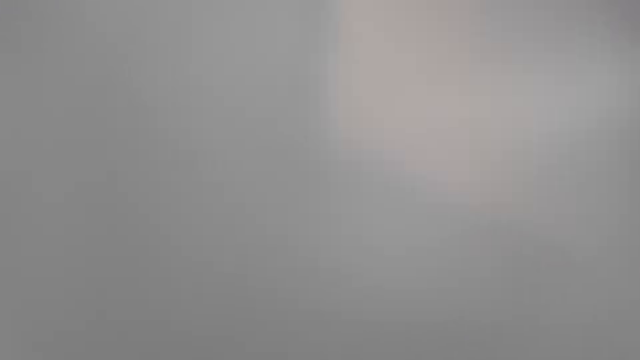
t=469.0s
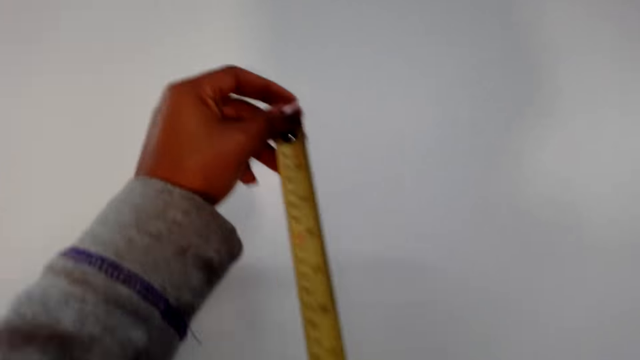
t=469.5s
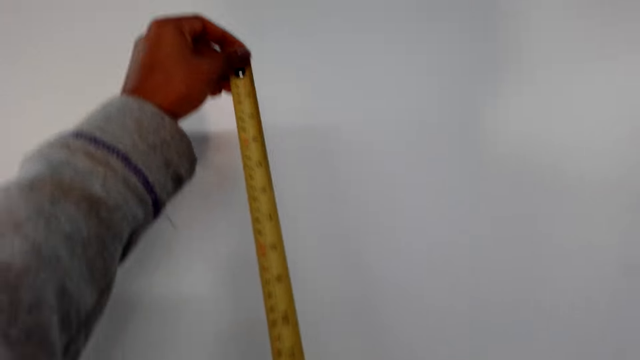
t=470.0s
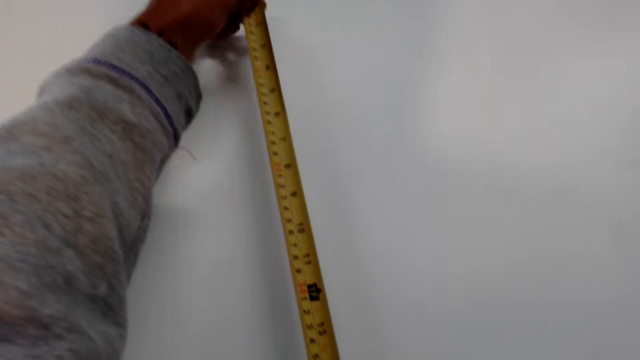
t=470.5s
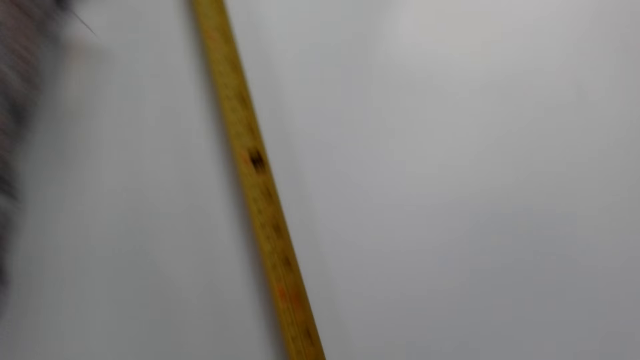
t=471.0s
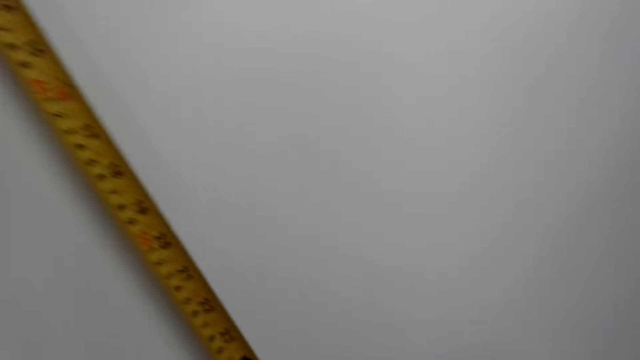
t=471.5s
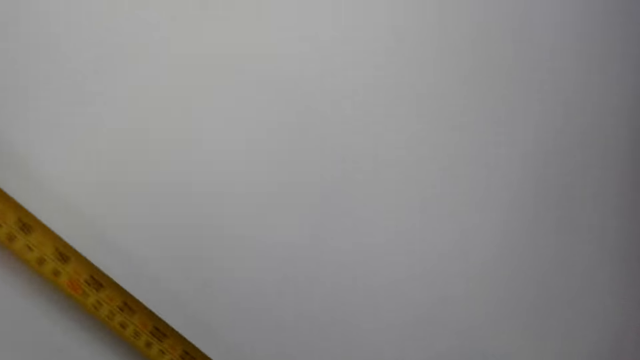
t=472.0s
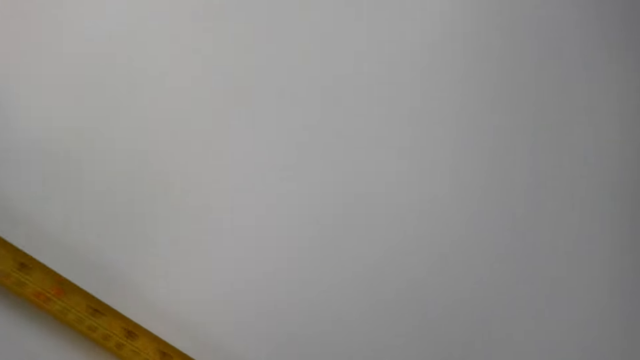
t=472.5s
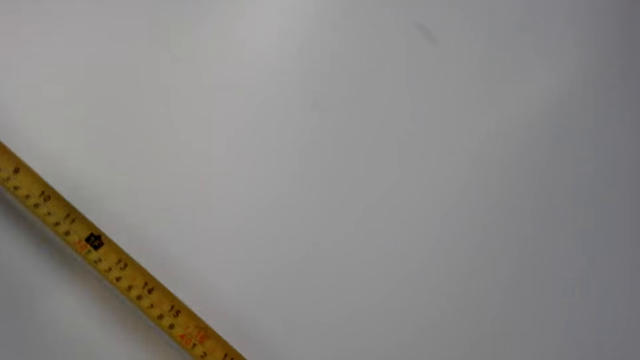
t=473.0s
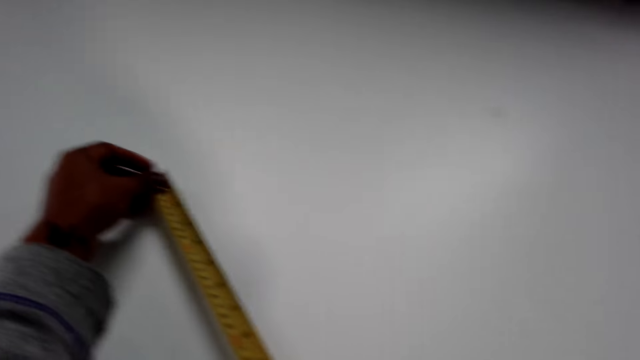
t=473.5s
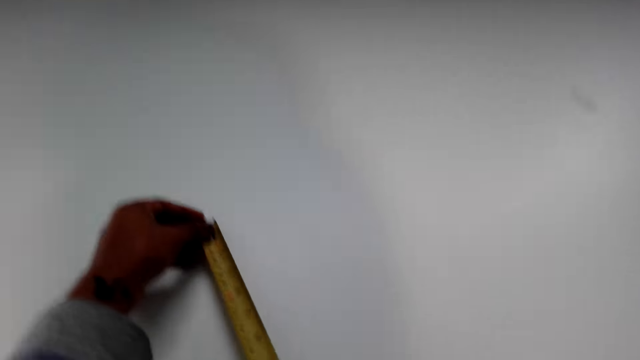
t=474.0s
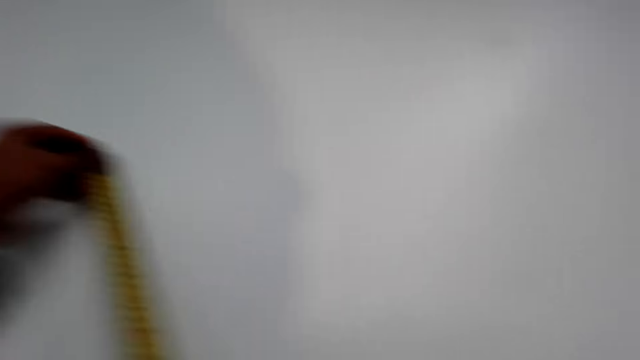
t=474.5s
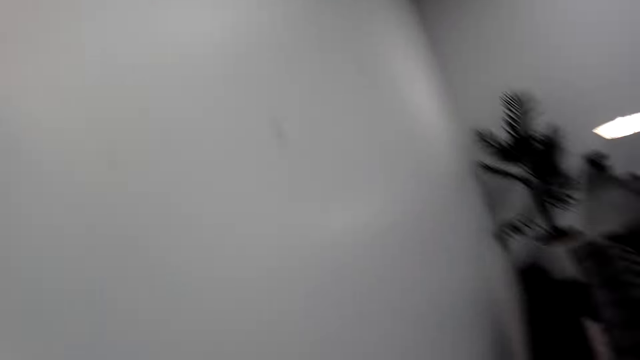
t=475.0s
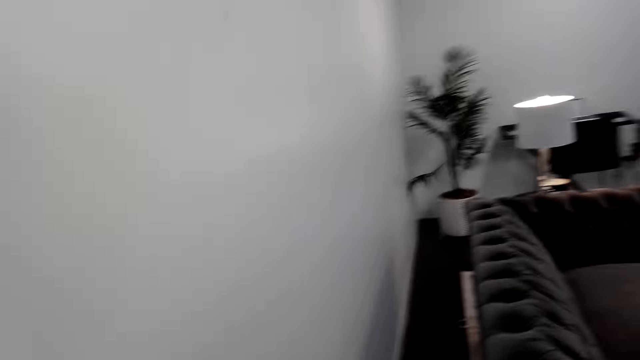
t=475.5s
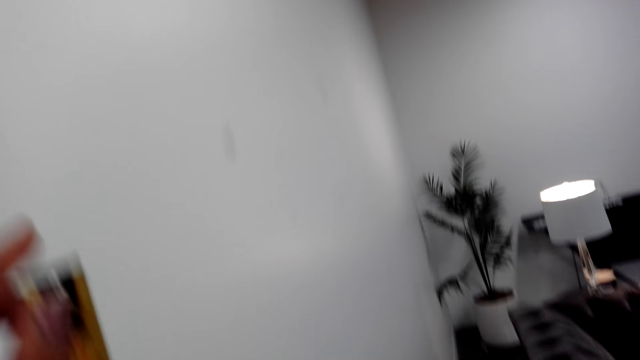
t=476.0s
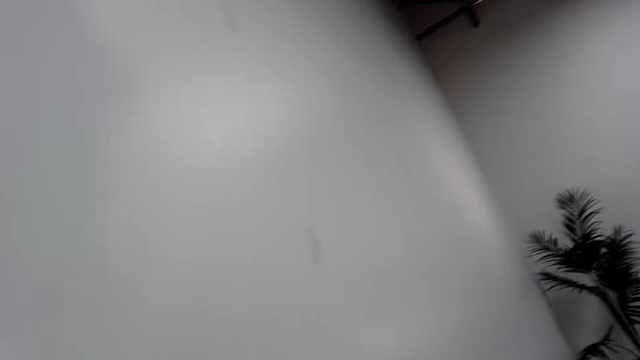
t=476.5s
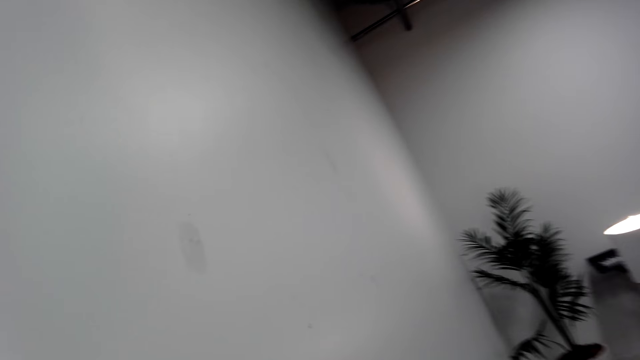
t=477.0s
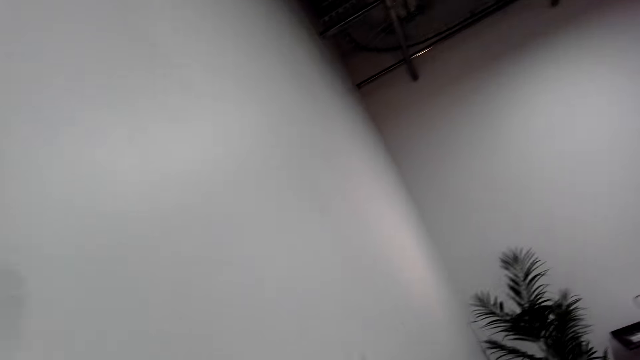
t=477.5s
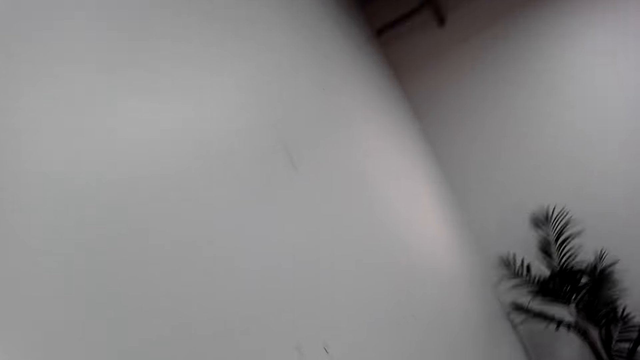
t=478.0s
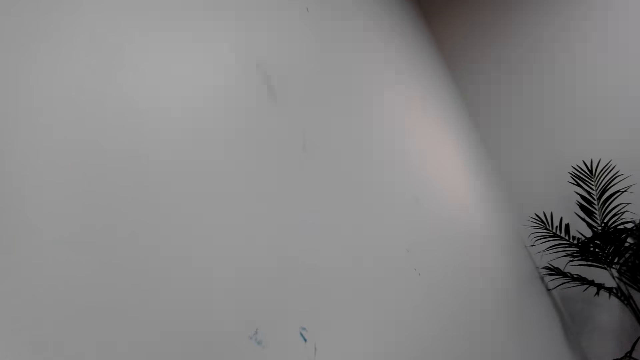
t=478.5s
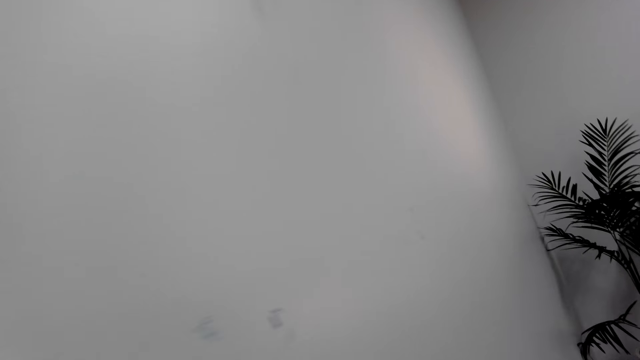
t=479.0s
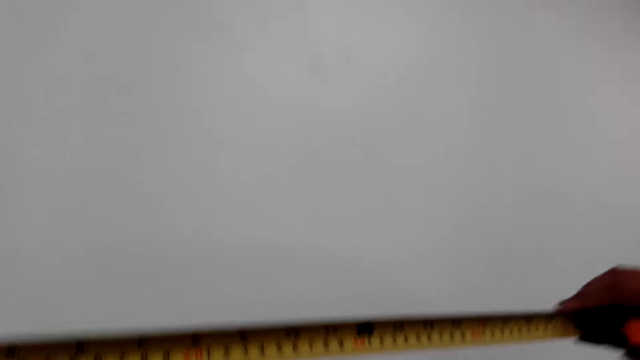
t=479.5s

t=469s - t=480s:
The camera wearer measures the wall with the tape measure. They look around the room. They walk in the room.

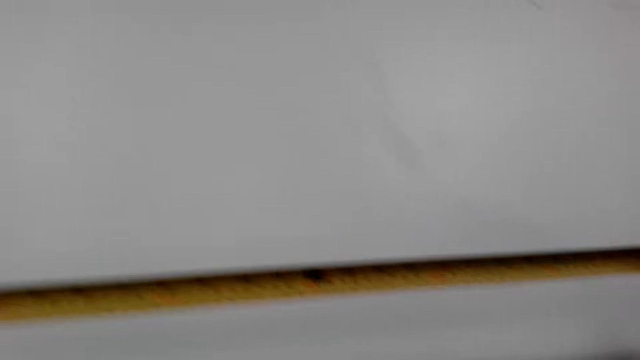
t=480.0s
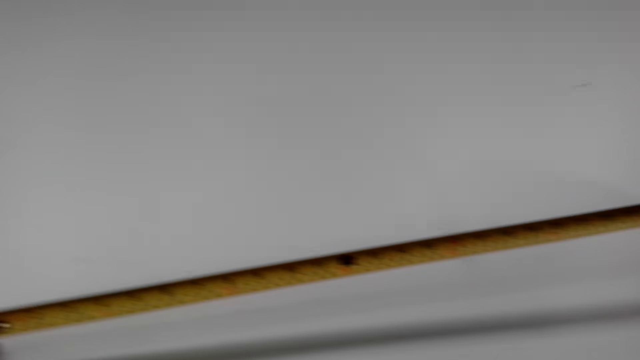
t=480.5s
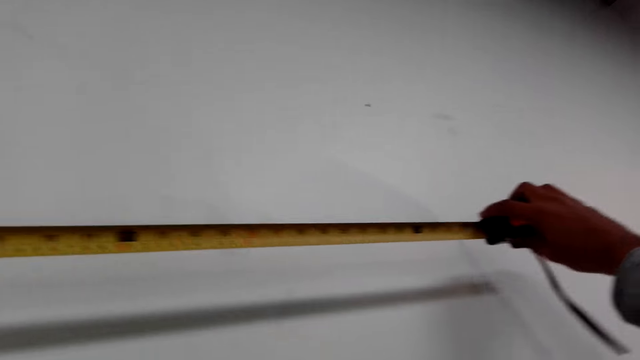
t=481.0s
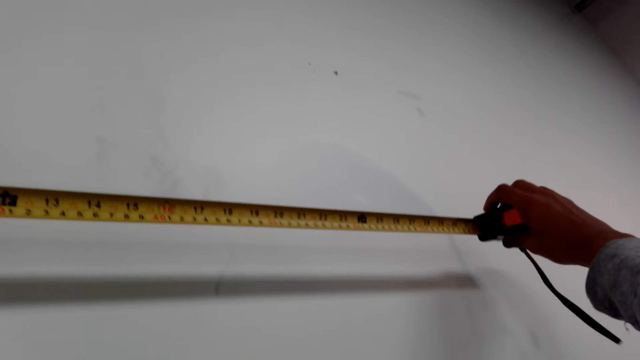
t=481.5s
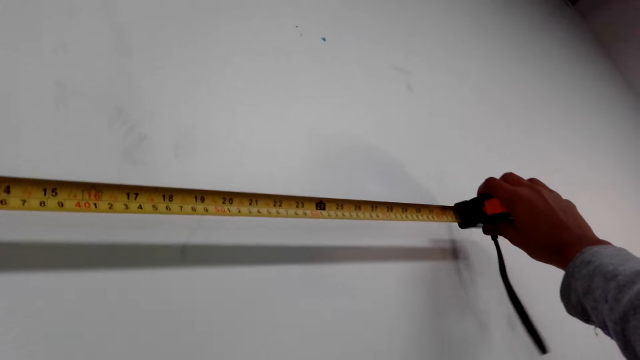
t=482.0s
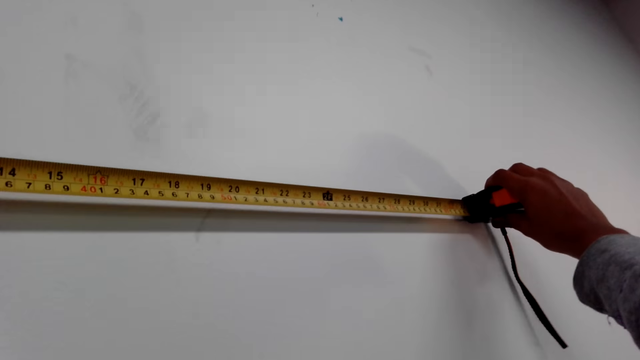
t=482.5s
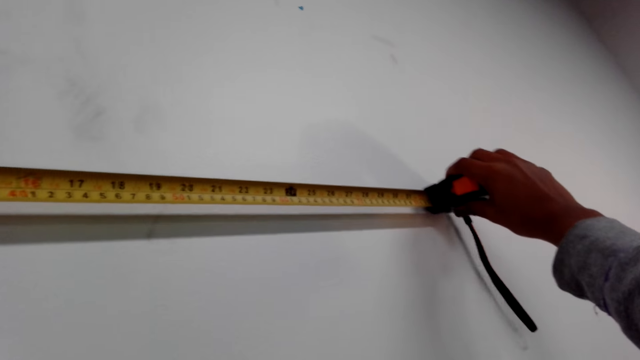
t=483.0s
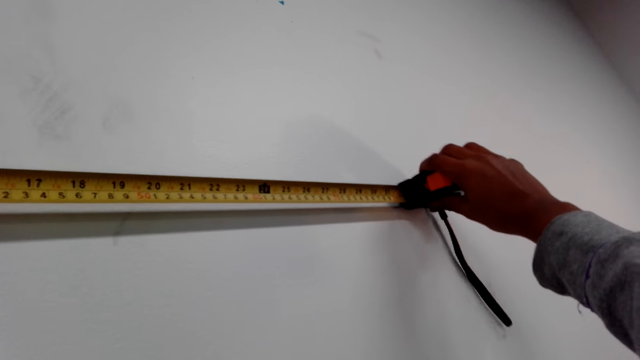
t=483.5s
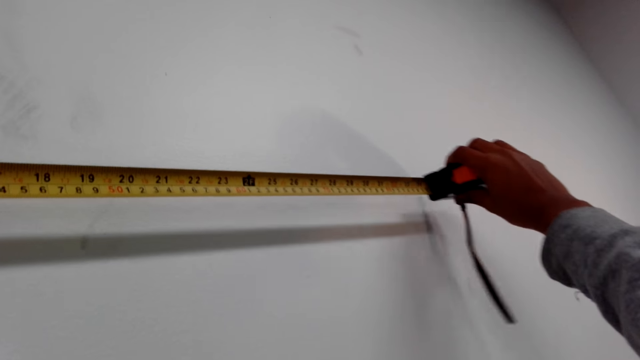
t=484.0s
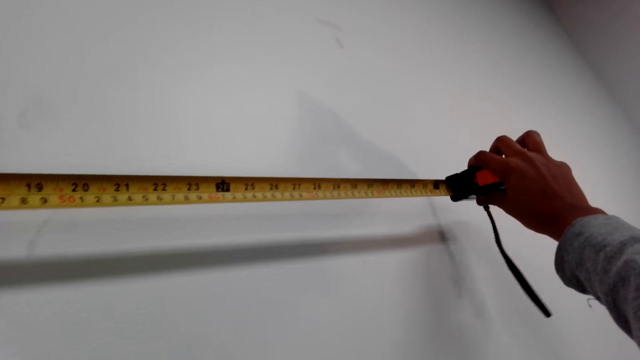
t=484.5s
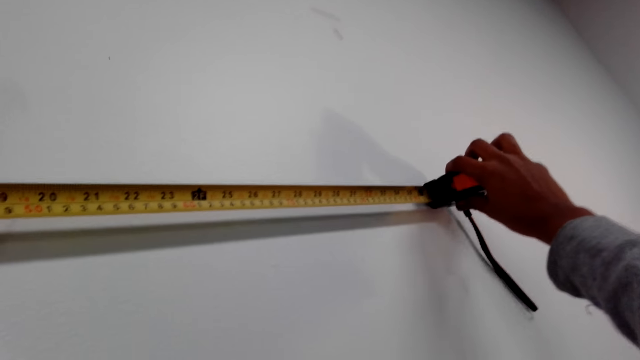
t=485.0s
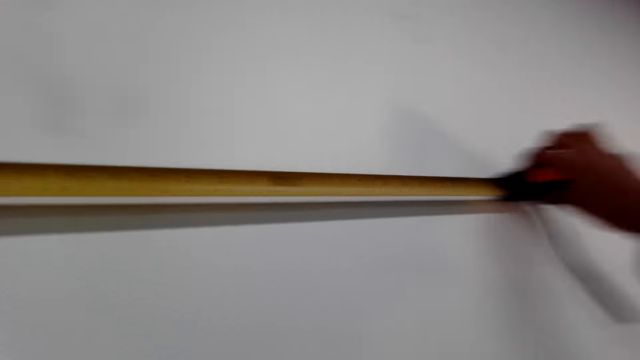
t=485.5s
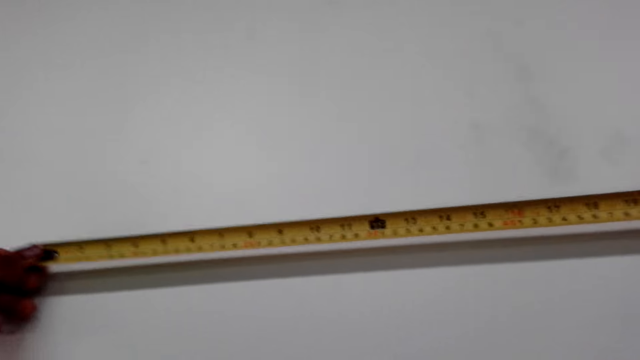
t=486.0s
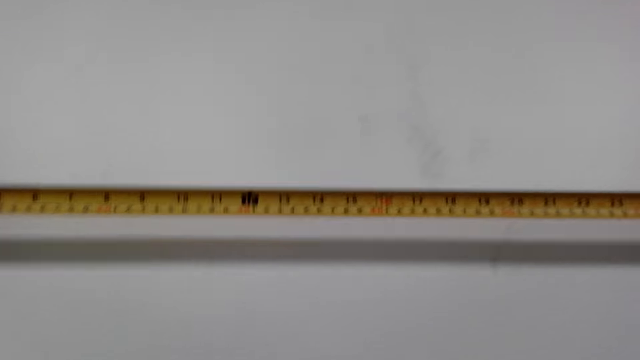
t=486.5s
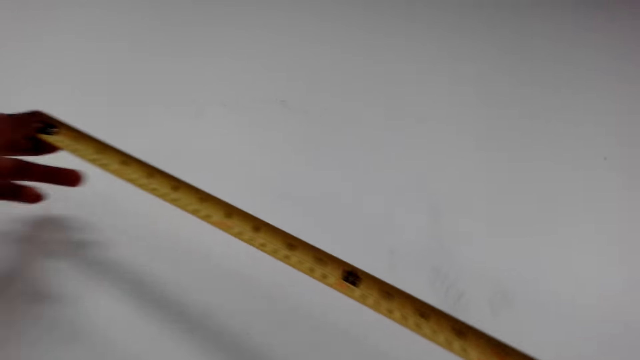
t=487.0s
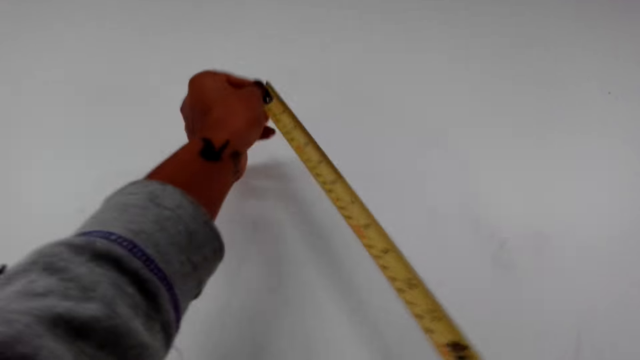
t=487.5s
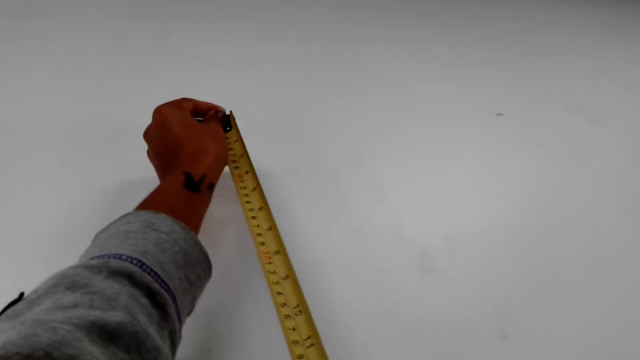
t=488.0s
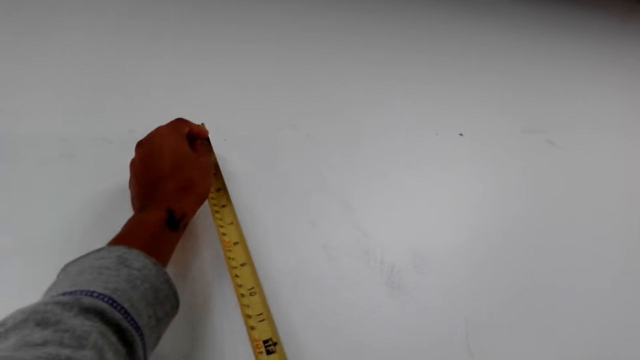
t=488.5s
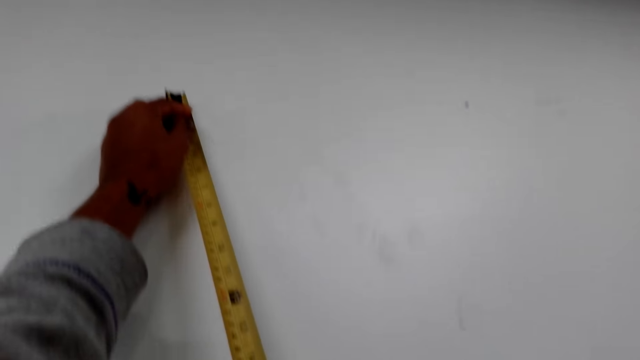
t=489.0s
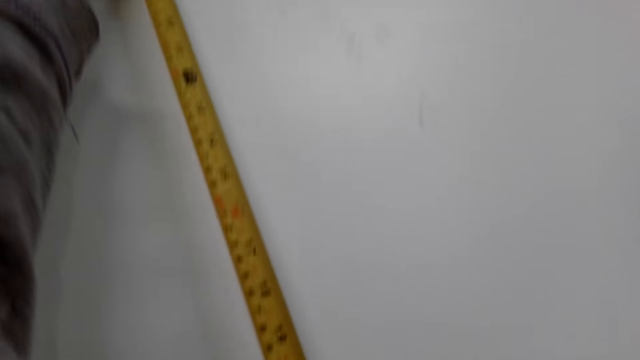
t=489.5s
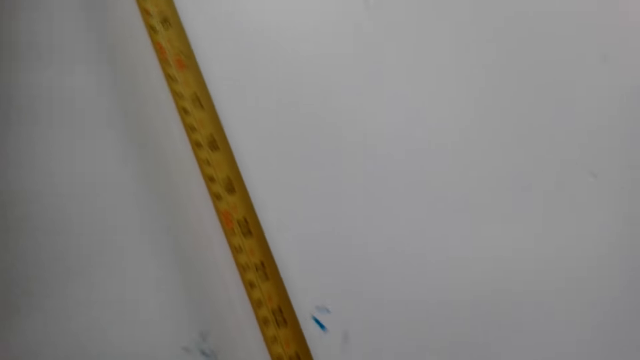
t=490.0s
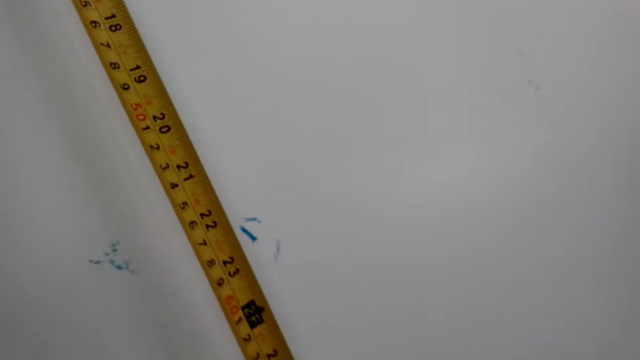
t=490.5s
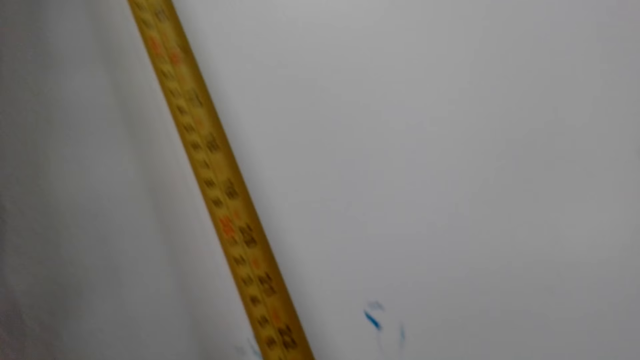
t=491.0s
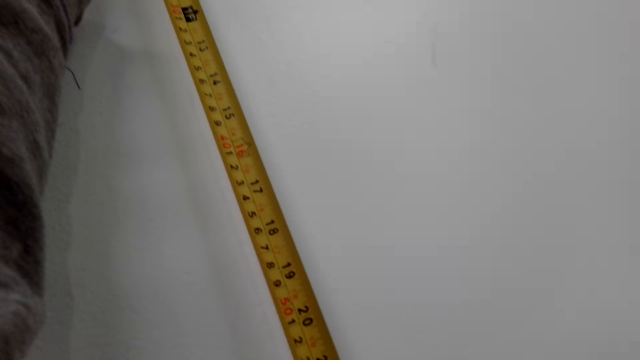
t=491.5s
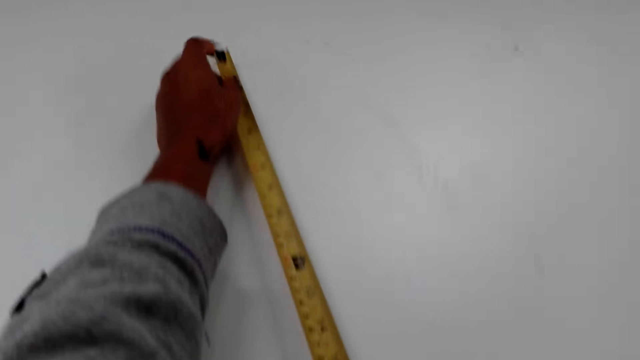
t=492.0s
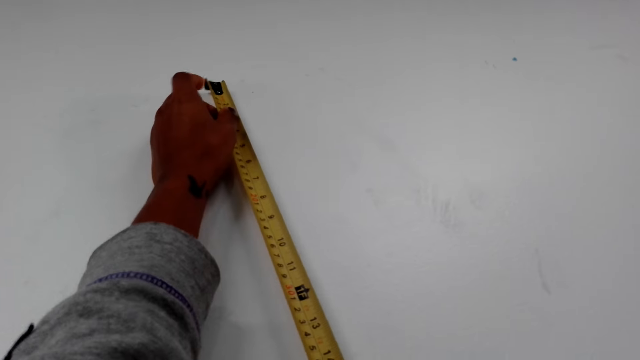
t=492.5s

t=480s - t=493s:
The camera wearer holds the tape measure. They measure the wall with the tape measure. They adjust the tape measure. They measure the wall with the tape measure. They flip the tape measure. They measure the wall with the tape measure.
